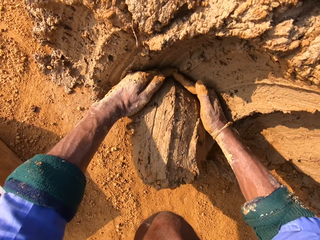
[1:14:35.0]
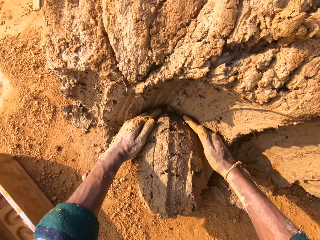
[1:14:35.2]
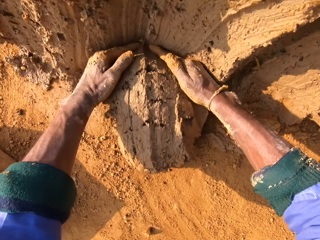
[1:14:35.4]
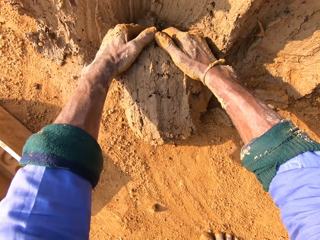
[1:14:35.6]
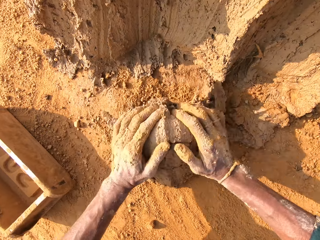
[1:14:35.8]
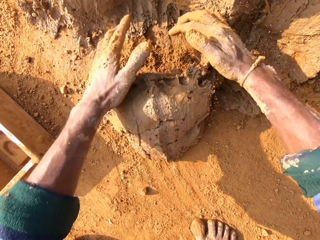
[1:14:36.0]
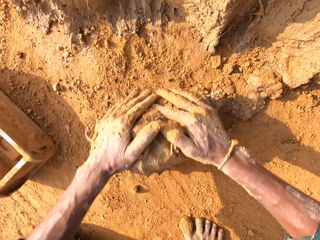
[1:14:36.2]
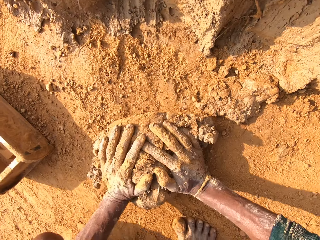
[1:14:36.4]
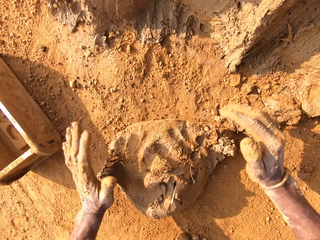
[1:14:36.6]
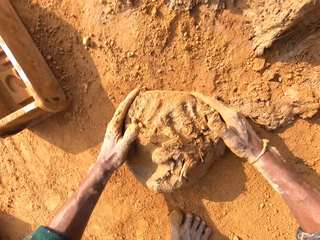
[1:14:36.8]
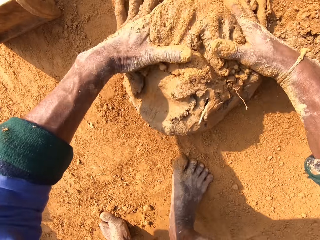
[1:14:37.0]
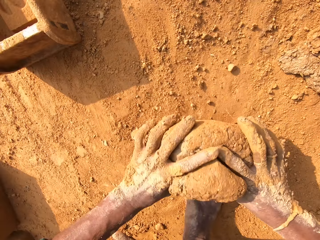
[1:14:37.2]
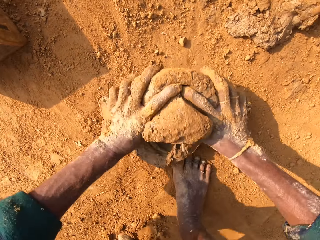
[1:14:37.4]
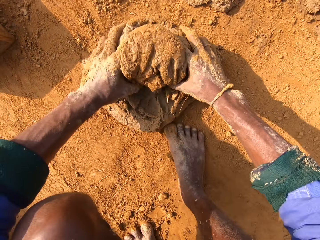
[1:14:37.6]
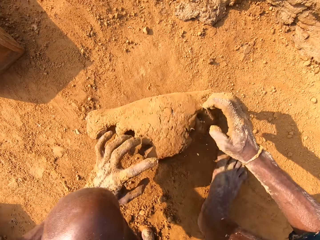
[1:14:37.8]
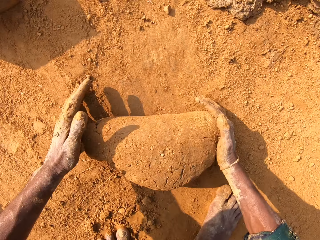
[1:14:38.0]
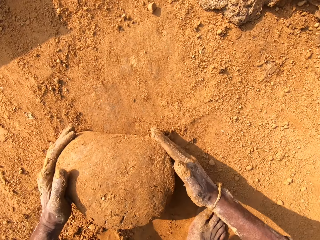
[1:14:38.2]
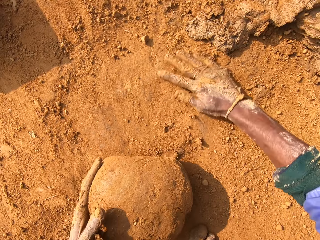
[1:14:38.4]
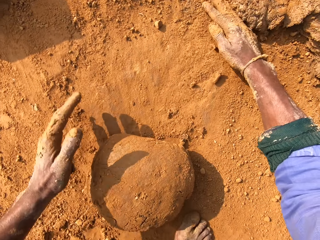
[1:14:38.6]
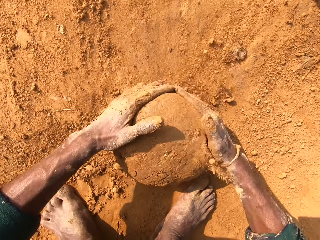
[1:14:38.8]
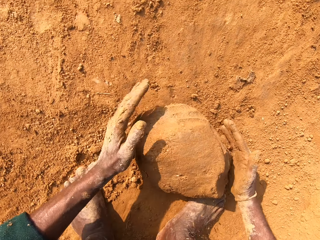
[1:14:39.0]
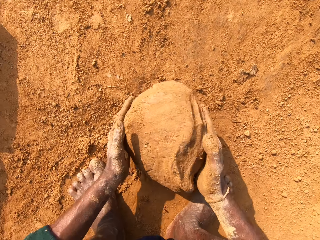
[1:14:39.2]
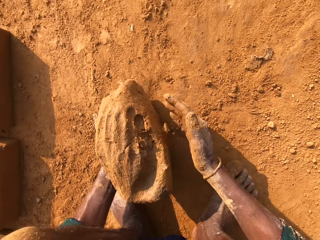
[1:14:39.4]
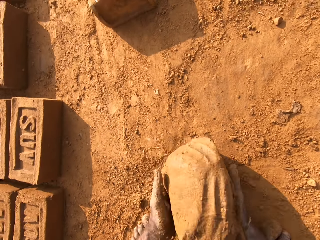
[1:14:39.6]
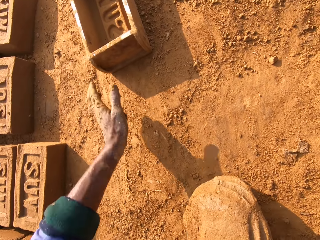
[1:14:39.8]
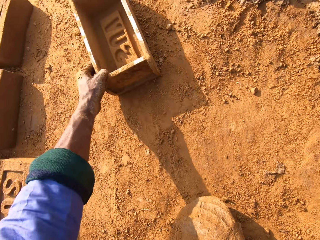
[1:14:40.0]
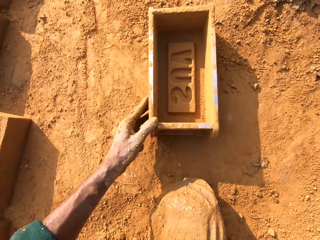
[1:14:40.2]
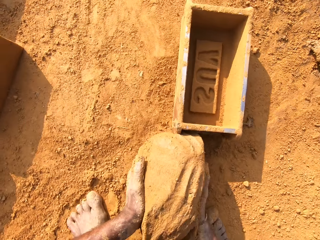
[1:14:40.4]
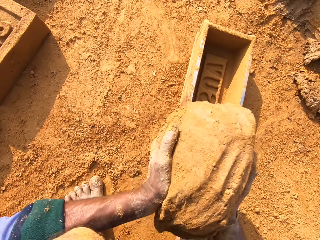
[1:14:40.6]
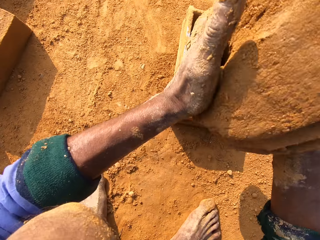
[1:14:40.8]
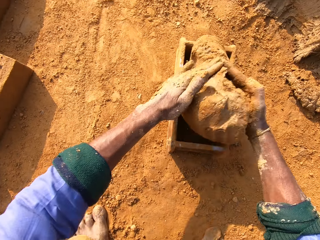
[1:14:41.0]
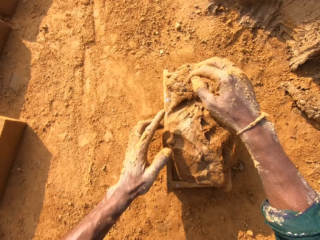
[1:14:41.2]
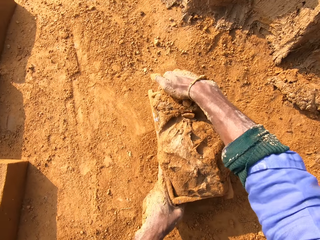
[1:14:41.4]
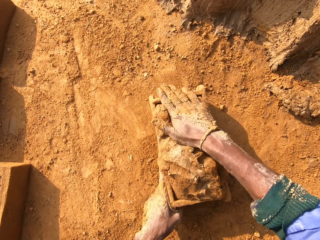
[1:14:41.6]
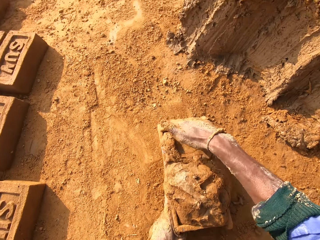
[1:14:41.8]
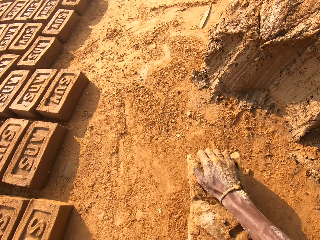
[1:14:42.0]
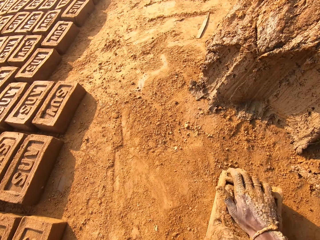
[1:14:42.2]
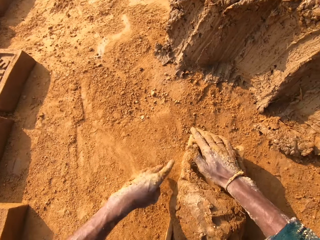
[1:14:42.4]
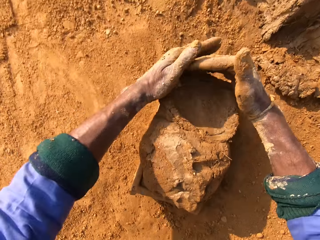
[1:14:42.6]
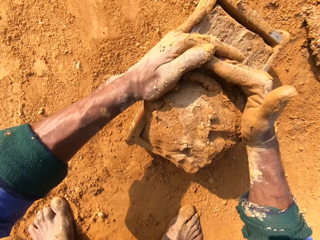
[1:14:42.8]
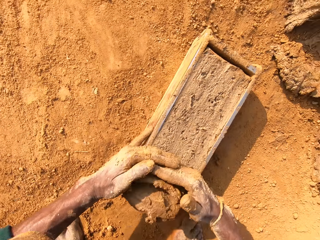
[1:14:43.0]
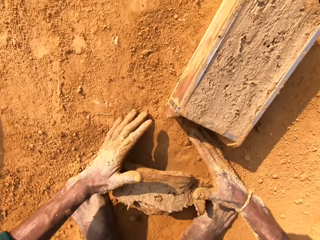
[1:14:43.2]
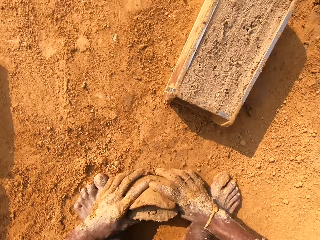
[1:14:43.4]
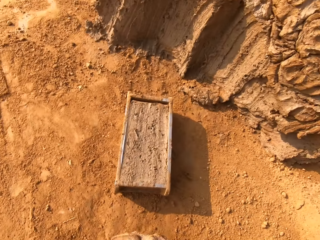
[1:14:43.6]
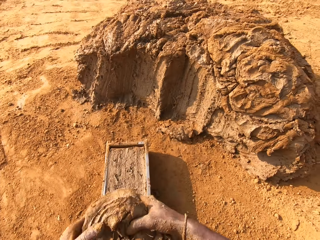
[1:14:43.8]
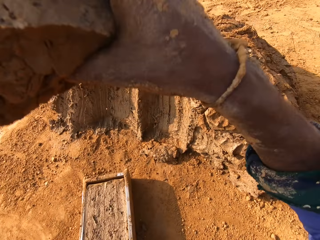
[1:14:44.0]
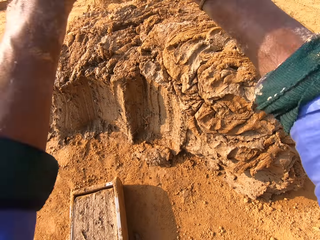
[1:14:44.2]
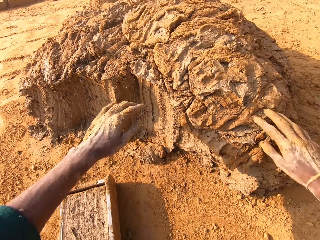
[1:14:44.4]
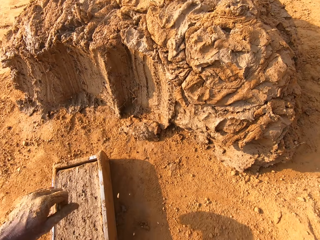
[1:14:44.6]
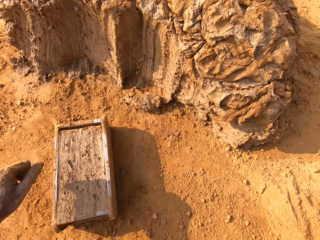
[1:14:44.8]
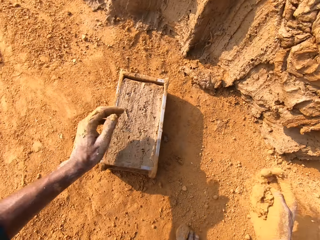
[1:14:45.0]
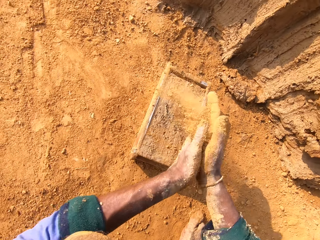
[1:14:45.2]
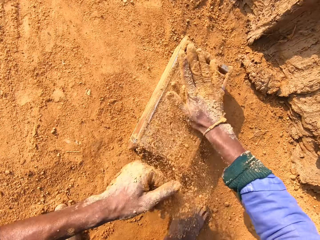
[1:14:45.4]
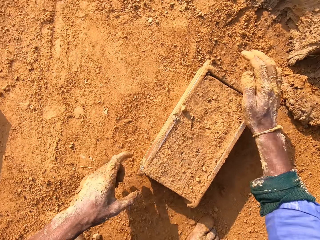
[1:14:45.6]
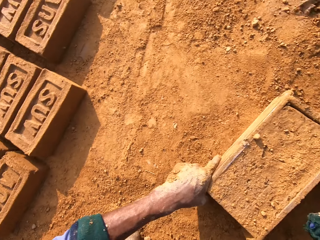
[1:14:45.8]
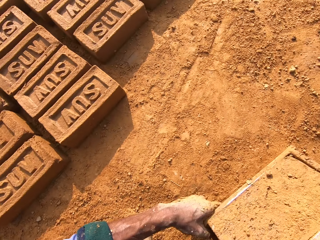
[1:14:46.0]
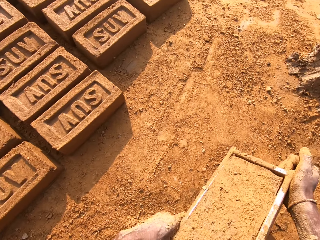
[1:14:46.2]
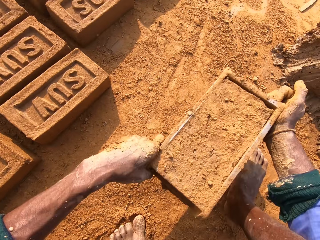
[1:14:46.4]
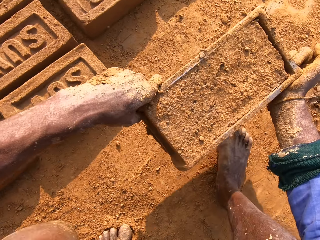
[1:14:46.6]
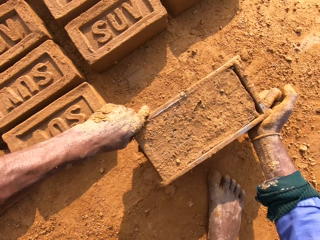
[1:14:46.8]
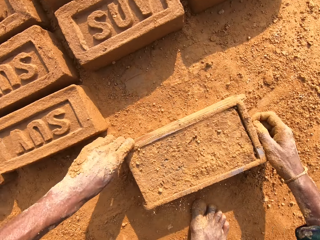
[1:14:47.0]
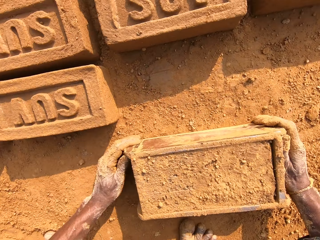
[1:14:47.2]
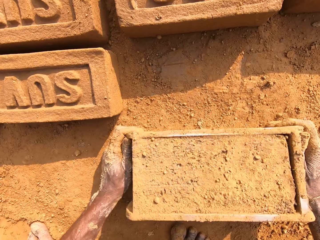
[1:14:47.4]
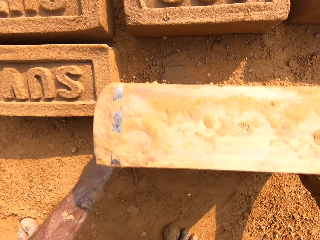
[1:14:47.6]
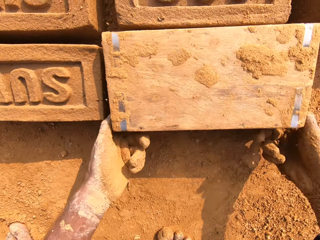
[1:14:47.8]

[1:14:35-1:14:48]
The camera wearer scoops the clay. They roll the clay. They put the mud with both hands. They put the clay inside the brick mold. They remove excess clay. They put back the clay. They put sand on the brick mold.

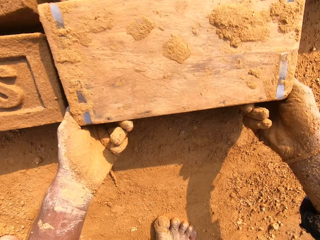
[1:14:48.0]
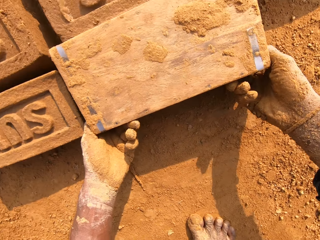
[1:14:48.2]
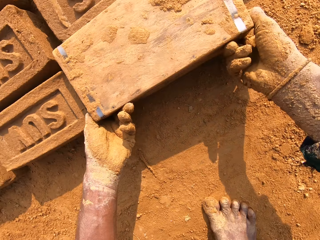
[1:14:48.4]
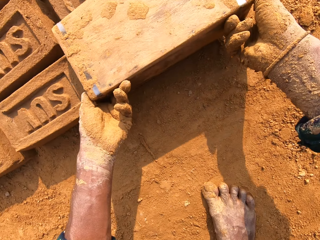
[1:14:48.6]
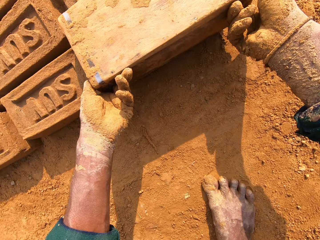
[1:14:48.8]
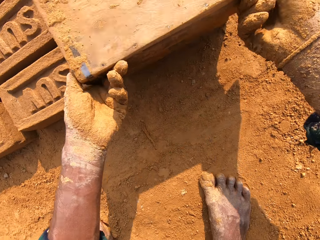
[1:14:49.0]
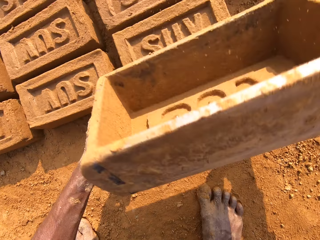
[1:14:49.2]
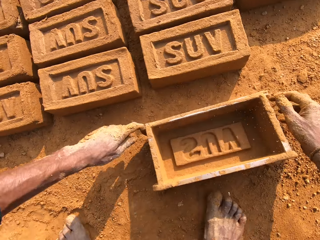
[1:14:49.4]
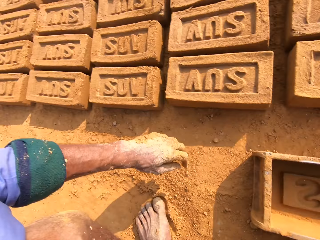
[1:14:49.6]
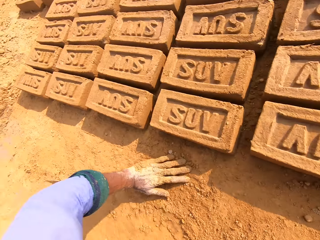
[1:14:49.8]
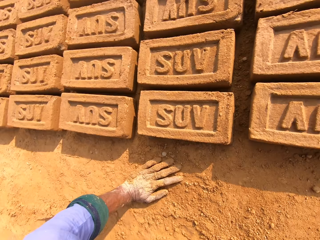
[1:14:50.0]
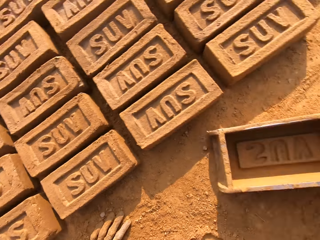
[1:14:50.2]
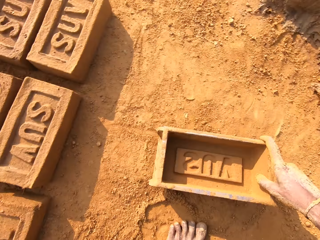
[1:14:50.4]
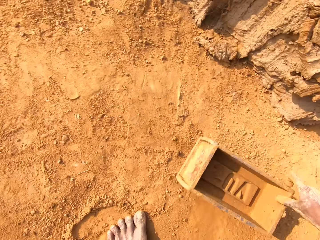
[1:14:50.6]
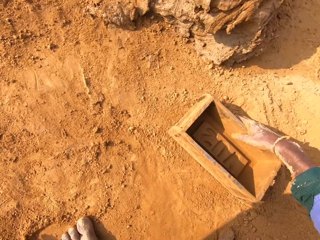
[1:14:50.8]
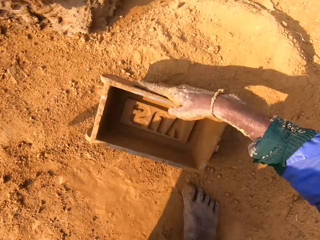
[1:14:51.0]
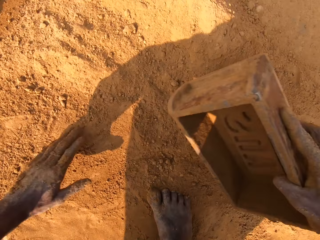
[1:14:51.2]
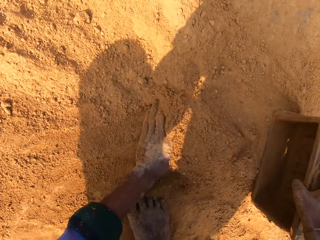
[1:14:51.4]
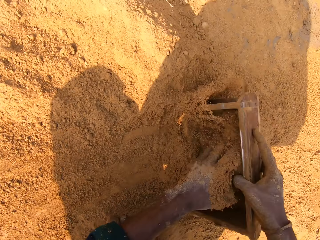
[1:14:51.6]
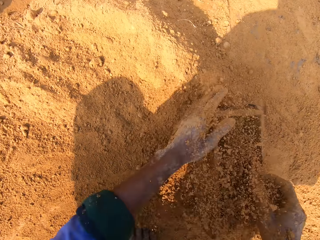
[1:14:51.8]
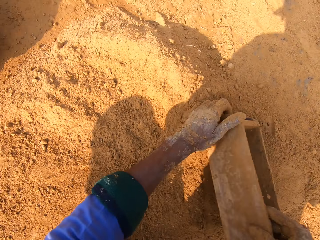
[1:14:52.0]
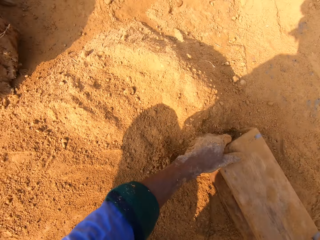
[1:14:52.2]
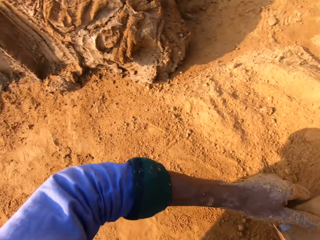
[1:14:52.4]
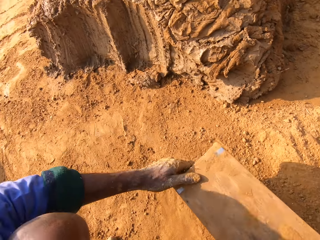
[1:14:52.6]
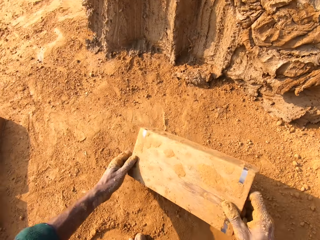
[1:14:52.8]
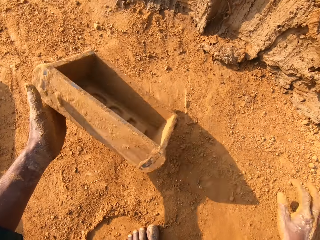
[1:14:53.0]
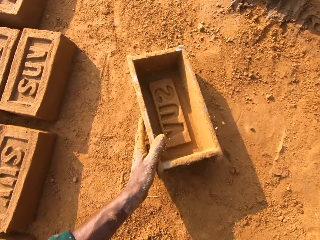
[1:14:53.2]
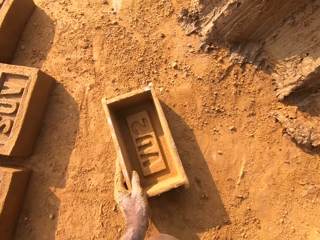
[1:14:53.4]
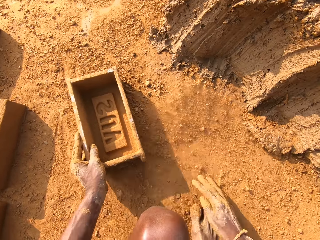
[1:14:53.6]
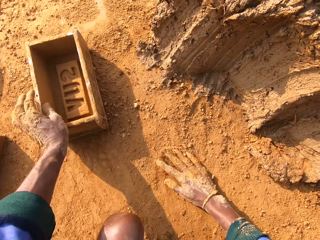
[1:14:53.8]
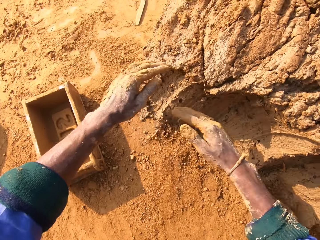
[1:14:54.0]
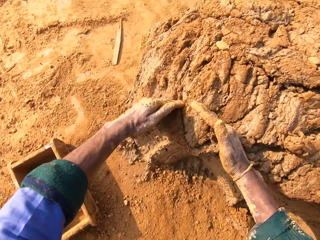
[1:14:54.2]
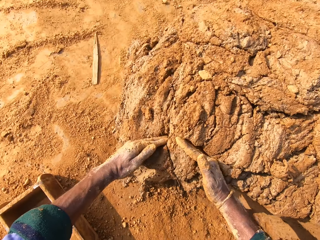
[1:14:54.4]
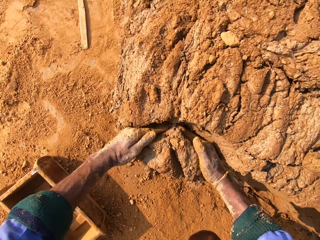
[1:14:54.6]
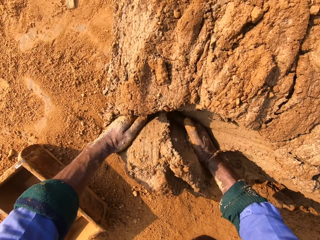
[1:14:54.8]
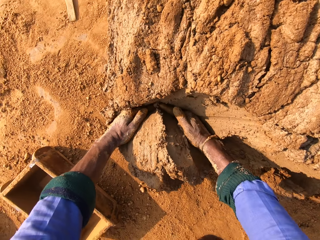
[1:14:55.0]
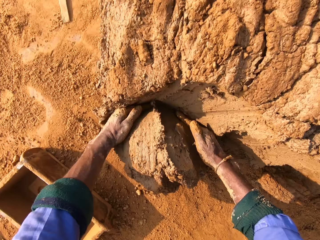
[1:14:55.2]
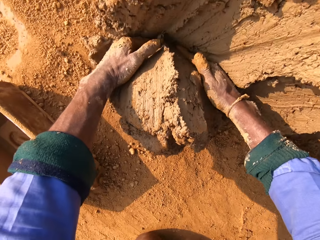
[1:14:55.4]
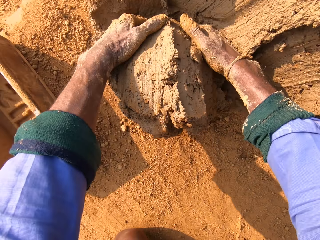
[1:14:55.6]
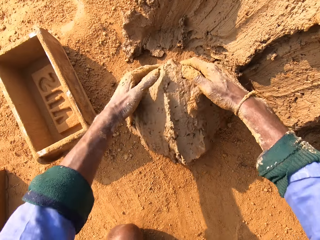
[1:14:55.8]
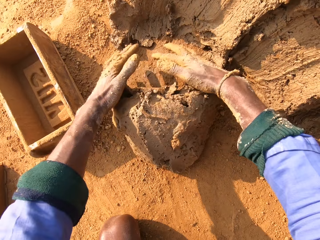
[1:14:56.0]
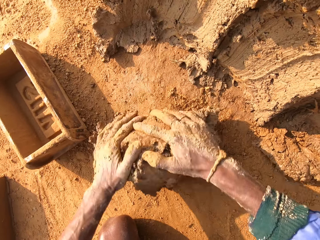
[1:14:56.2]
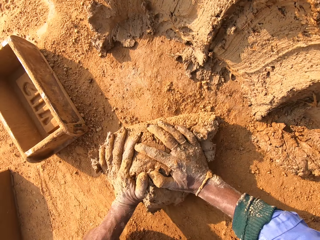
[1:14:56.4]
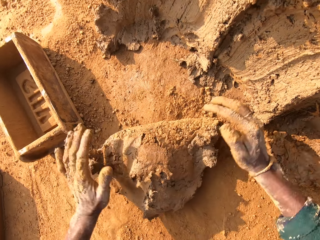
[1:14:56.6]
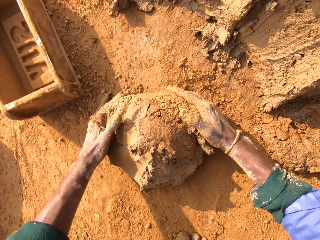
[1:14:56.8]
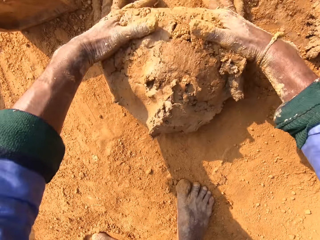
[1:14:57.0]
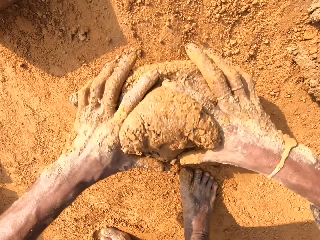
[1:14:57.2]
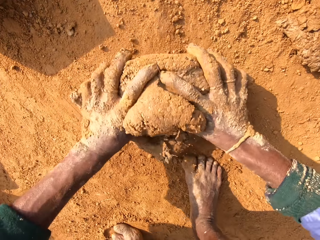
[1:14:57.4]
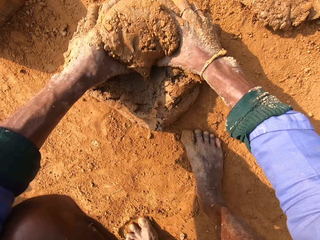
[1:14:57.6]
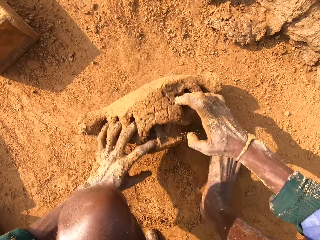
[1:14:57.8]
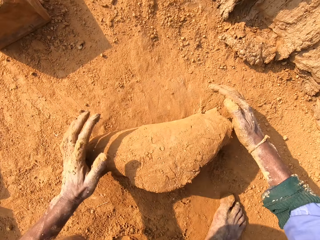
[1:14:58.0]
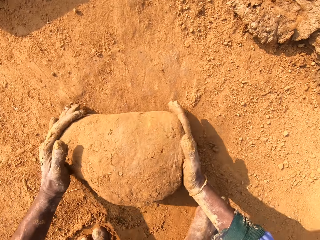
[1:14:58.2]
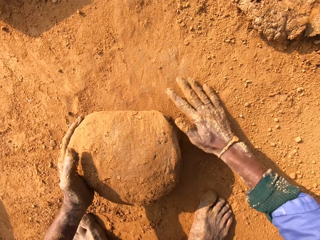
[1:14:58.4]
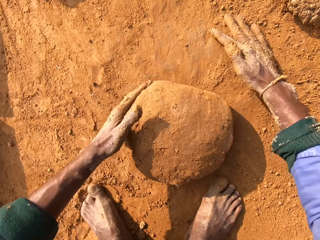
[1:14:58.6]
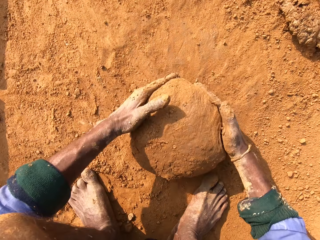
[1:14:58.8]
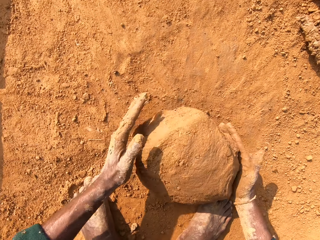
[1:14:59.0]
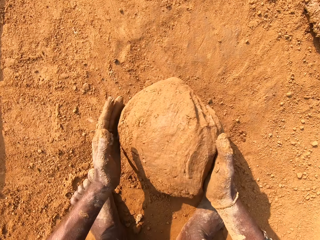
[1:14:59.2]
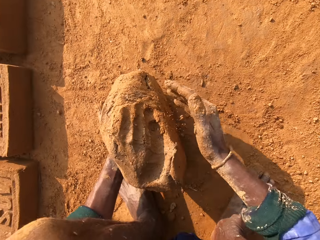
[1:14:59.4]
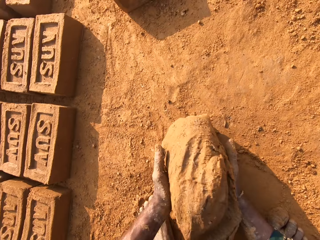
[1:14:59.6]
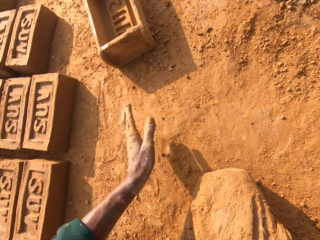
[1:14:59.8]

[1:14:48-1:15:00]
The camera wearer puts the clay brick on the ground. They put sand into the brick mold. They remove sand from the brick mold. They put clay down. They scoop the clay. They cut the mud clay with a hand. They roll the clay.
